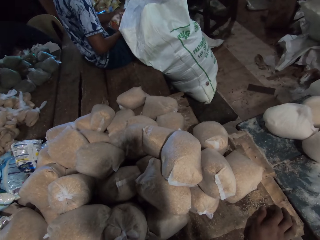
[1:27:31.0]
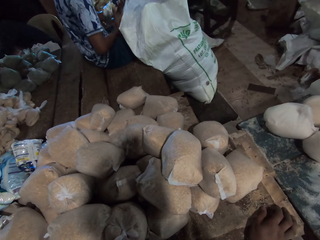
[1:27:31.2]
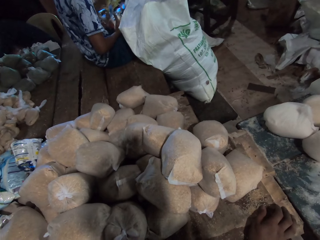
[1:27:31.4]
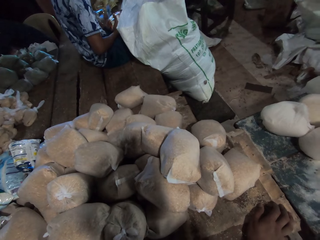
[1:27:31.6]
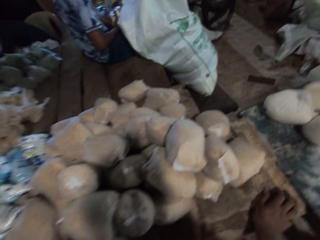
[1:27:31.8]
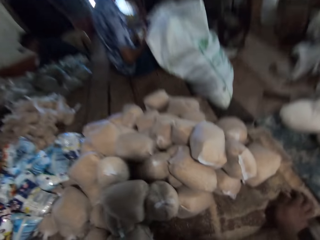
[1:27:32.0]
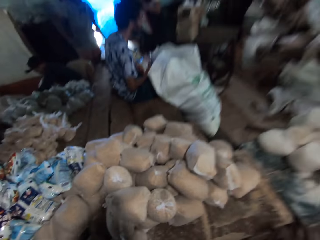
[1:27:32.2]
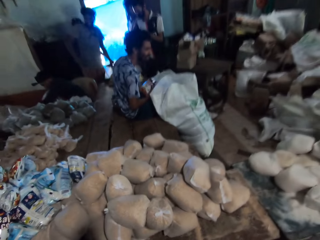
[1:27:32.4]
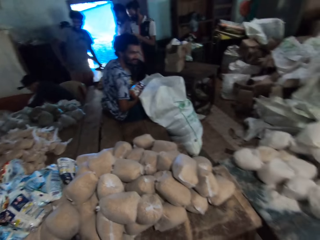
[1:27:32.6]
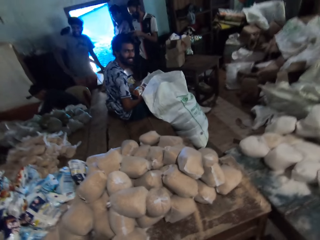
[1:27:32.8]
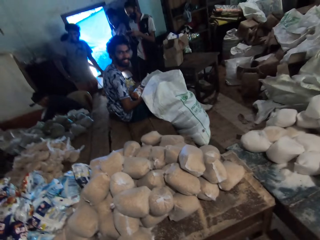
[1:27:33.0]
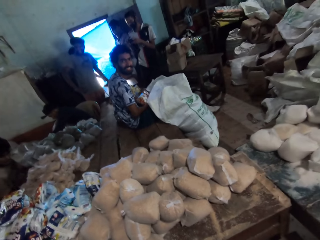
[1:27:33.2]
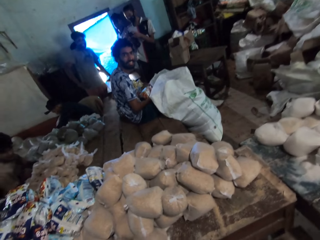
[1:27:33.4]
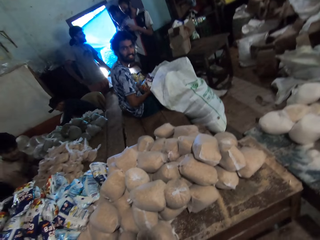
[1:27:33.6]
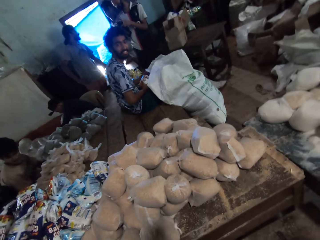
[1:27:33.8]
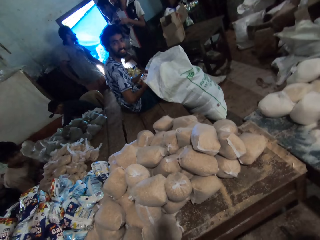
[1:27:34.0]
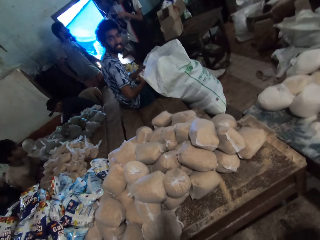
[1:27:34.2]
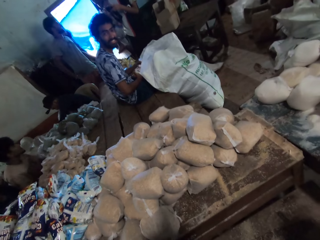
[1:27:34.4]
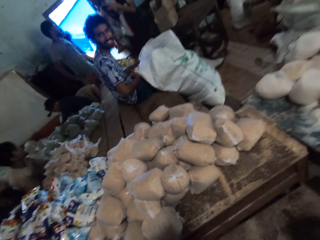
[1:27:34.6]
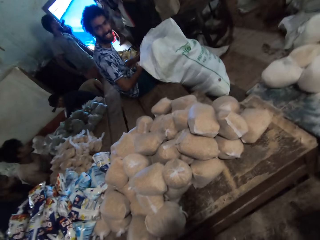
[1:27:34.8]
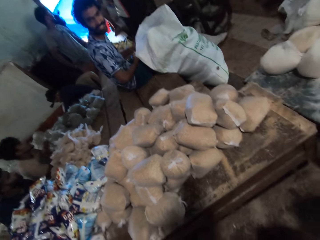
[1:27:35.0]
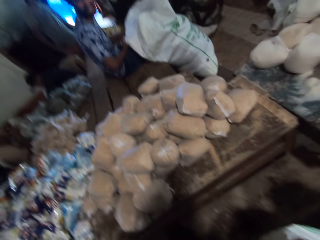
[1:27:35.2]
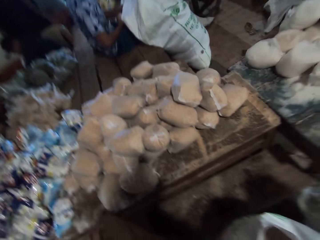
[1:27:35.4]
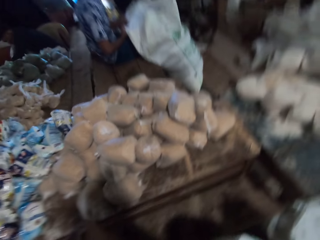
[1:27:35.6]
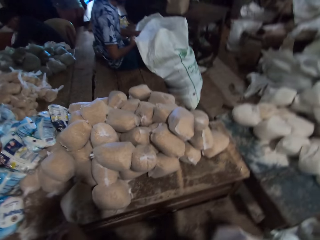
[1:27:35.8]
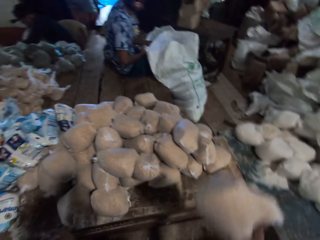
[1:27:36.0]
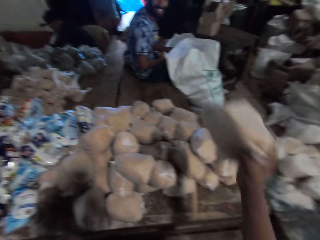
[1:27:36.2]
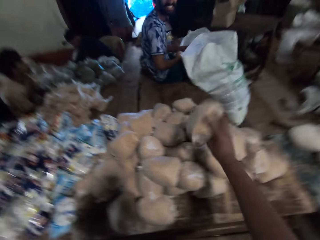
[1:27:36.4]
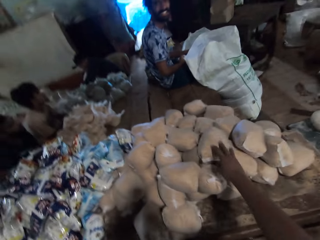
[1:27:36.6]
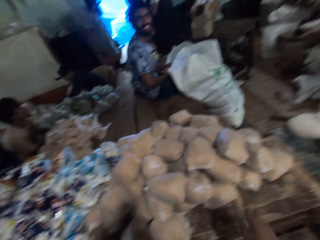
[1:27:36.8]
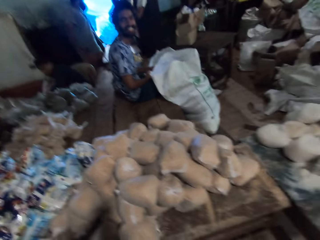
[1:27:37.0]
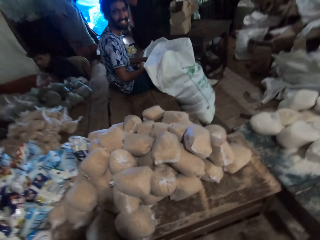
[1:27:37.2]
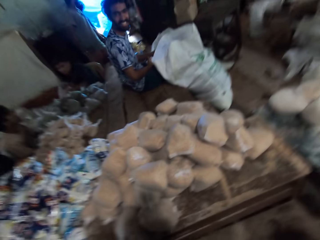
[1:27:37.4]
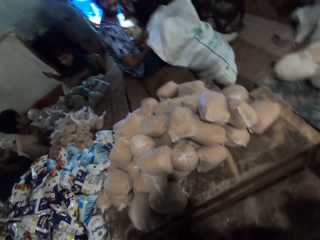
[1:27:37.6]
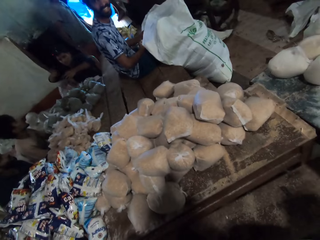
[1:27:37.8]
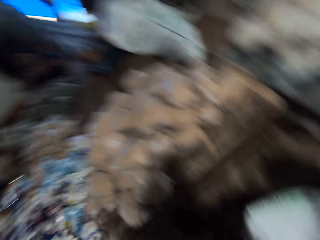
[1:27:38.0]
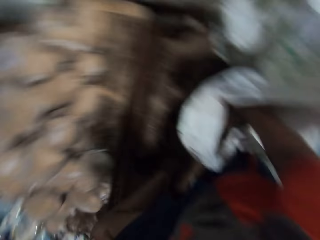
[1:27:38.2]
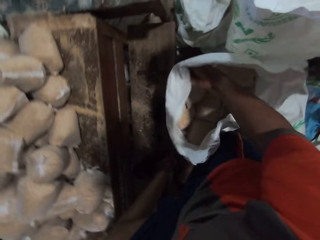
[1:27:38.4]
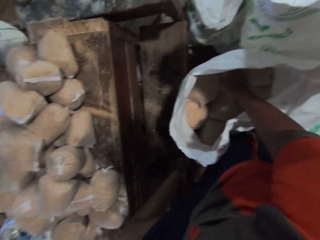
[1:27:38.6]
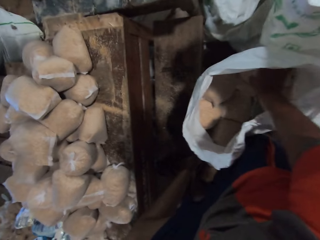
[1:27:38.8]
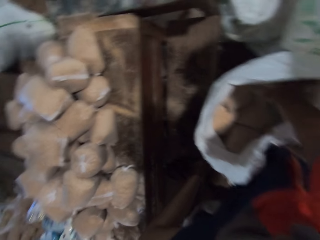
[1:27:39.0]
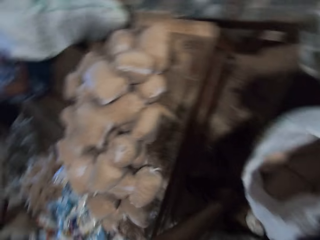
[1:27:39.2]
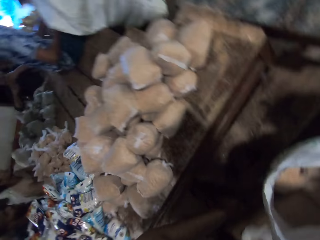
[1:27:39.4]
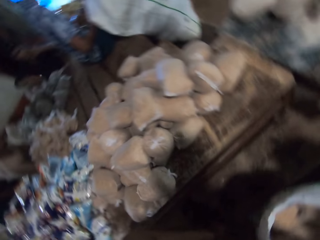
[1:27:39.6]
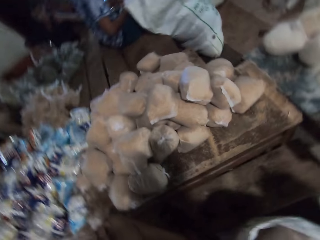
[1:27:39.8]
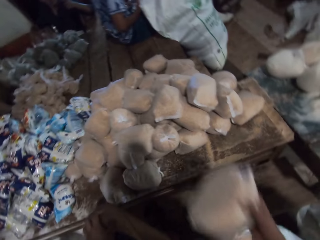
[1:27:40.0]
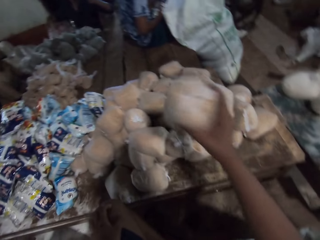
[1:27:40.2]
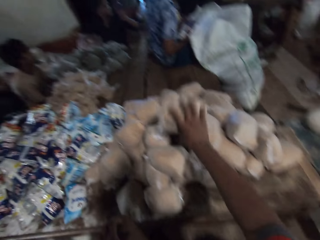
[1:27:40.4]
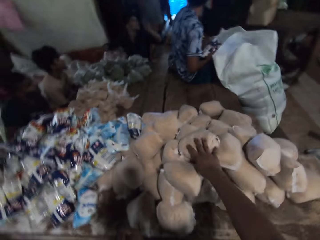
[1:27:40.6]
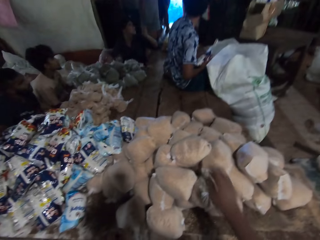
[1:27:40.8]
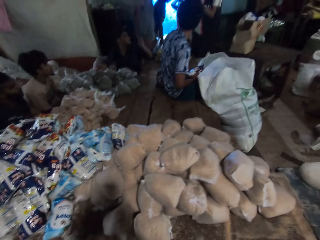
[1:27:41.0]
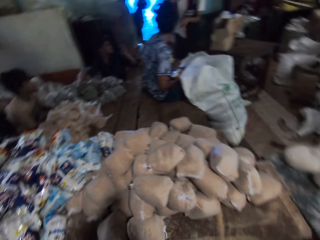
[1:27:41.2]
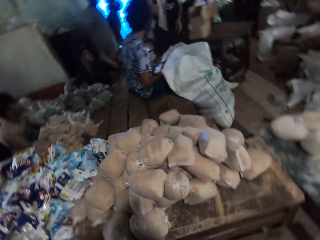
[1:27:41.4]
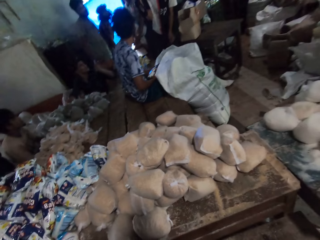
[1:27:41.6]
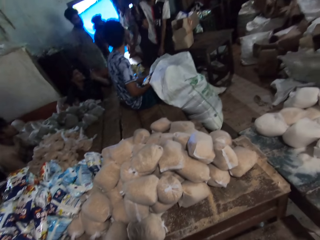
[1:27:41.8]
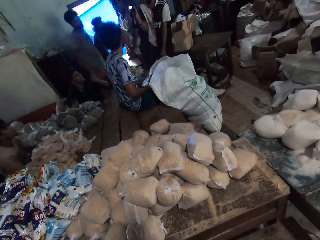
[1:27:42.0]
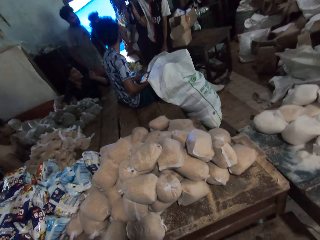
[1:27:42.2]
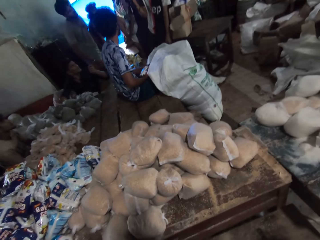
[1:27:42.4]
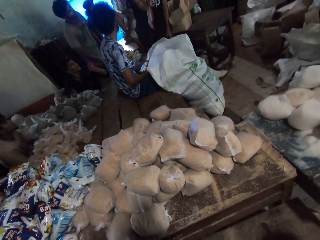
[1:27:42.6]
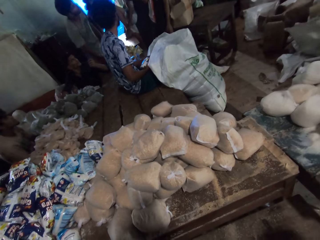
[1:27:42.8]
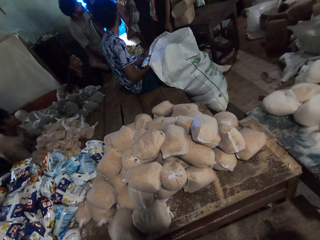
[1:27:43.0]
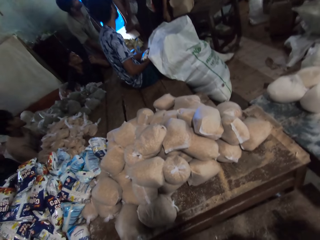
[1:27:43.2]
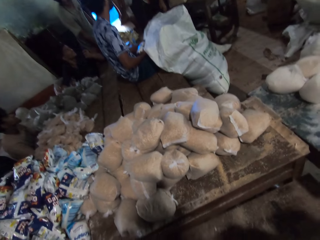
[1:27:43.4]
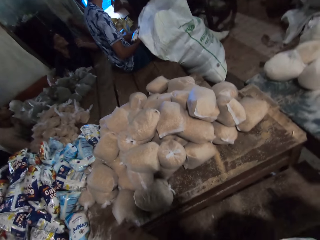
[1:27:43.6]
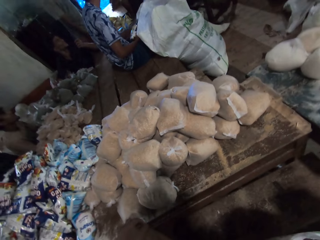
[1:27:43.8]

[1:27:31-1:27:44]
The camera wearer interacts with the man. The man holds the pack of salt with his right hand. The camera wearer talks in the store. The man holds the pack of salt with both hands. Another man holds a camera with both hands. The camera wearer picks a nylon of maize from the sack bag on the floor with his right hand. He places the nylon of maize on the table with his right hand. A third man holds the foldable knife with his right hand. The third man passes the foldable knife from his right hand to his left hand. The camera wearer widens the sack bag on the floor with his right hand. He picks the nylon of maize from the sack bag on the floor with his right hand. He places the nylon of maize on the table with his right hand. The second man holds the camera with his right hand and interacts with the group of people. The camera wearer looks around.

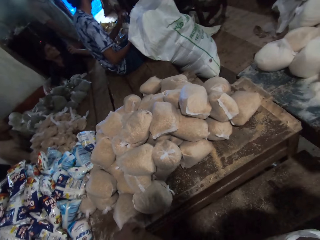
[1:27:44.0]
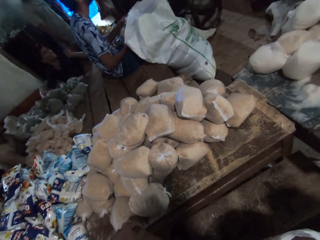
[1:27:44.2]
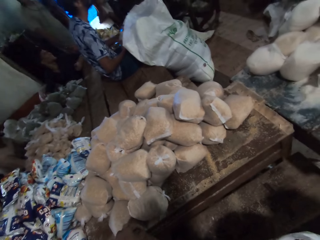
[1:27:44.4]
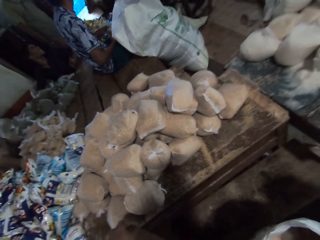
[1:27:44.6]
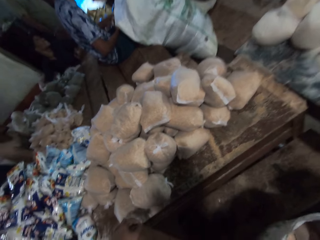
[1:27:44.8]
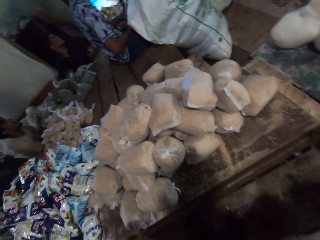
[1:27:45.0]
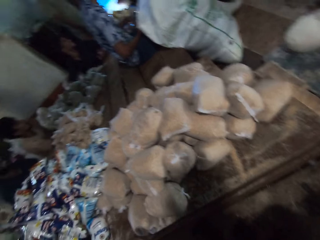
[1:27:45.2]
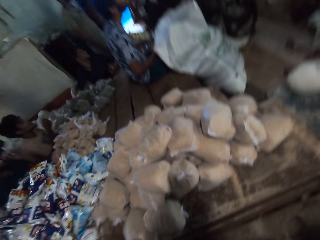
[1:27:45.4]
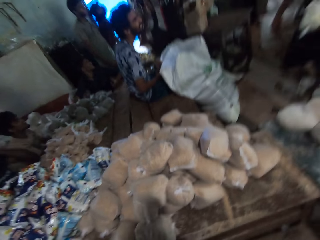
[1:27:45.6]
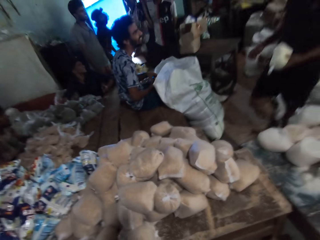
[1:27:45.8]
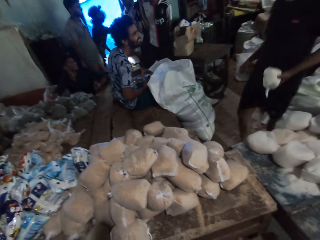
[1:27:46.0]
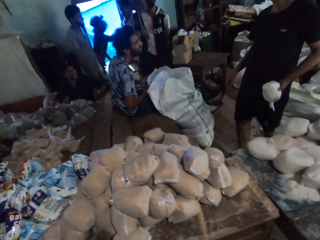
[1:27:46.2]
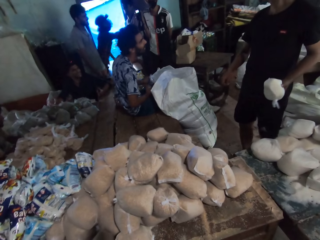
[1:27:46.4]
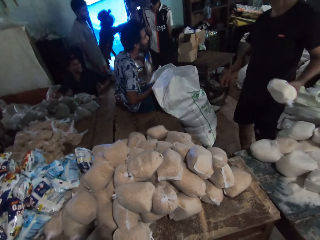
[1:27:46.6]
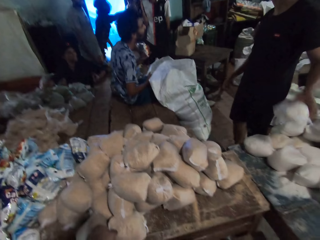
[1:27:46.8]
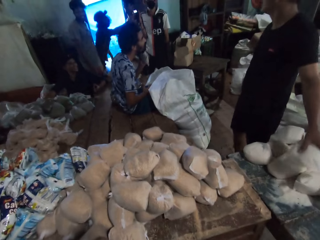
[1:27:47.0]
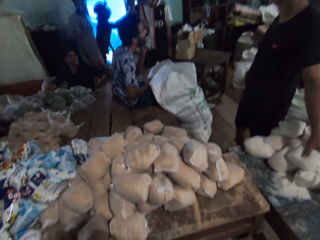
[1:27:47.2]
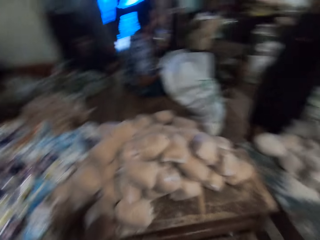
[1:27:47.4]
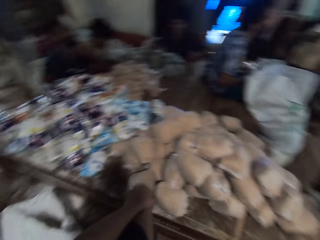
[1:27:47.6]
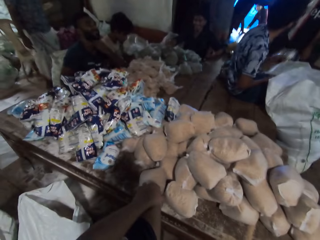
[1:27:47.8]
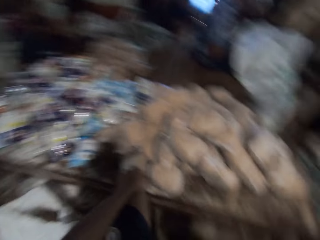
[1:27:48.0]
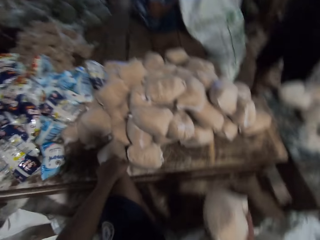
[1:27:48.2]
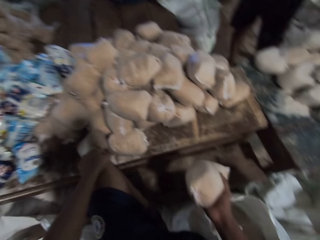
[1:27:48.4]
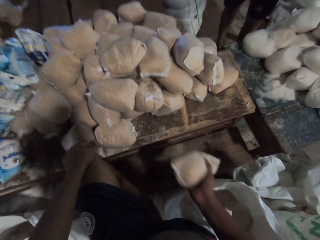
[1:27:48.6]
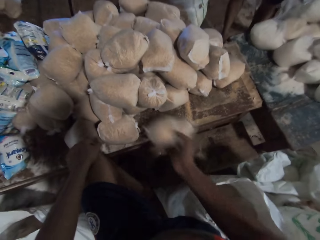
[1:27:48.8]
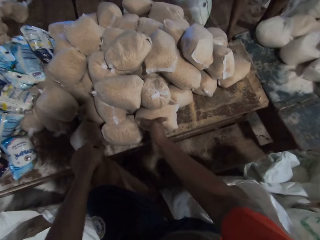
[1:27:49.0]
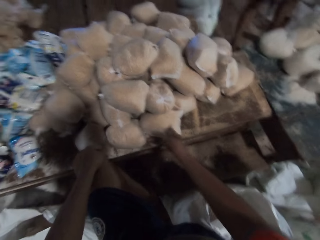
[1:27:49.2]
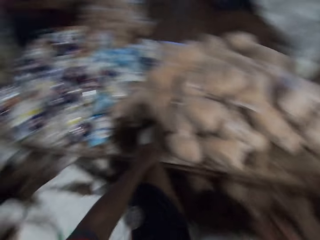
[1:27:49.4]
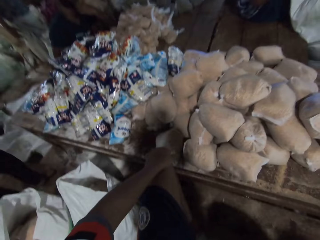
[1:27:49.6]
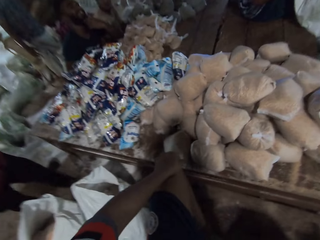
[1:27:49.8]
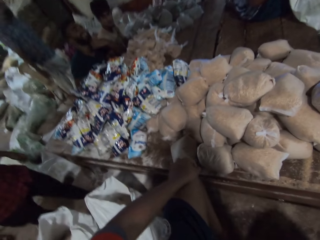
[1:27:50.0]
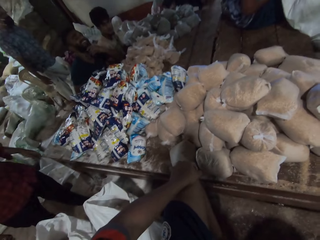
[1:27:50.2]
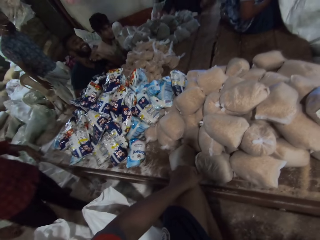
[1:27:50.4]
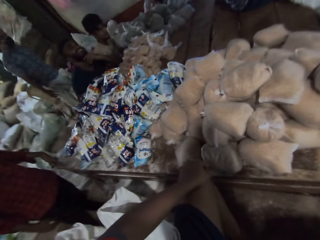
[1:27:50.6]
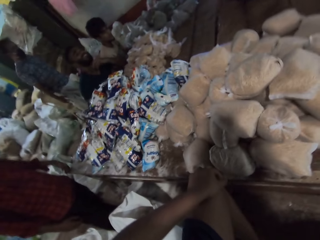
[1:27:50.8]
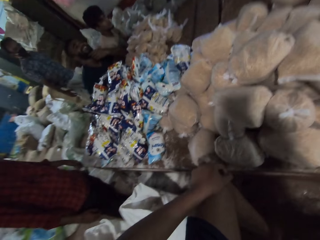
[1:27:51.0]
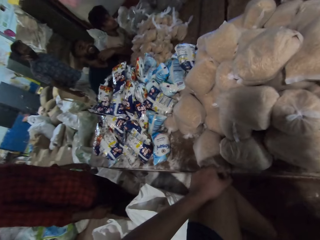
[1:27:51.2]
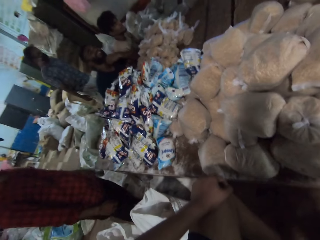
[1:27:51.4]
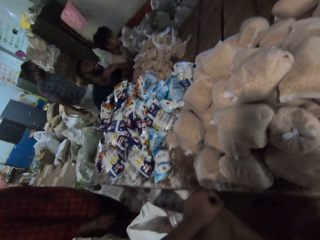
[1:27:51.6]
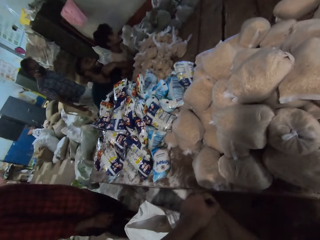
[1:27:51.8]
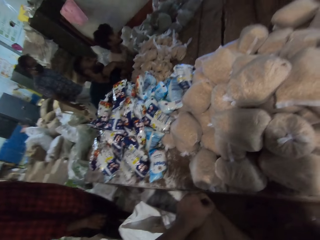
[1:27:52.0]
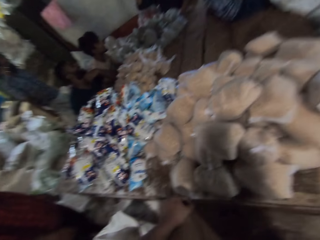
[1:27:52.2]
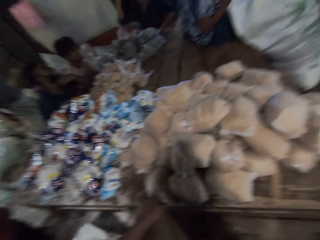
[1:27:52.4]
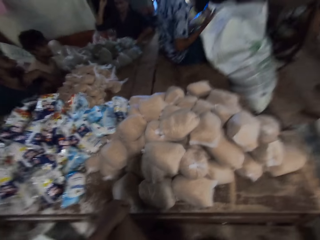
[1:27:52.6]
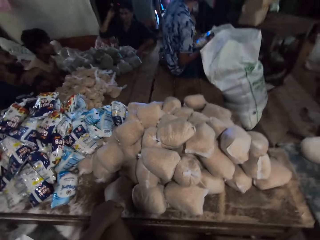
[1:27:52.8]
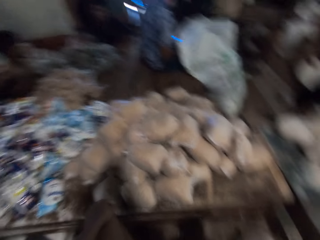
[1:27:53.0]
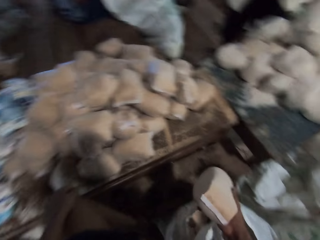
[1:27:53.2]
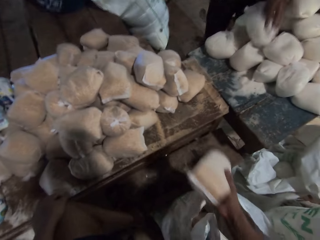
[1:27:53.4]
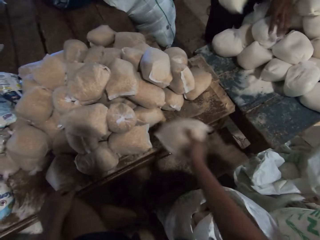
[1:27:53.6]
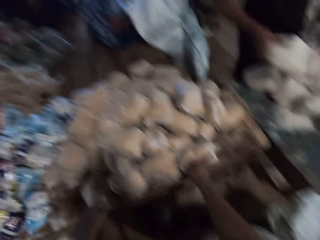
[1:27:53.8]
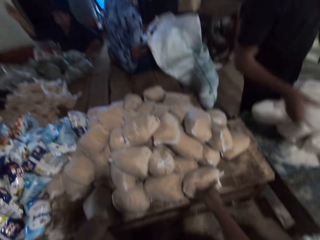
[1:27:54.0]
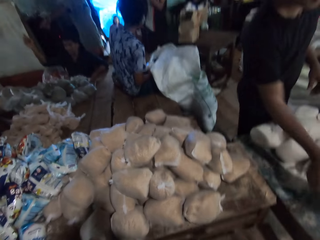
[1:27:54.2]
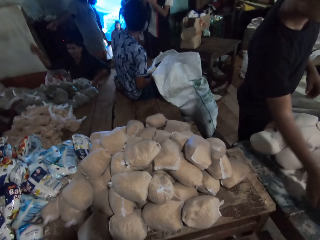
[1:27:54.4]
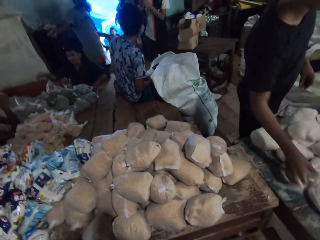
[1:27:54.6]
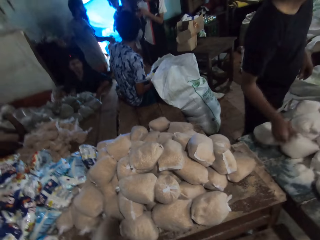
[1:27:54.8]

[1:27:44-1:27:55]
The camera wearer picks a nylon of maize from the sack bag on the floor with his right hand. A man holds a nylon of sugar with his left hand and places the nylon of sugar on the table with his left hand. Another man holds the pack of salt with his left hand. The camera wearer places the nylon of maize on the table with his right hand. He looks around. A third man draws his beard with his left hand. A fourth man holds a camera on his head with his right hand. The second man holds the pack of salt with both hands. The camera wearer holds the nylon of maize with his right hand. The first man holds the nylon of sugar with his right hand. The first man holds the nylon of sugar with his left hand and places the nylon of sugar on the table with his left hand. The camera wearer places the nylon of maize on the table with his right hand. The first man places the nylon of sugar on the table with his right hand. A fifth man holds the camera with both hands.
